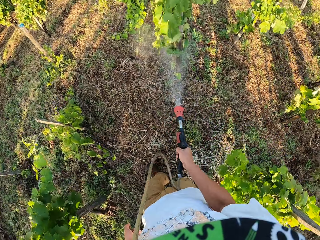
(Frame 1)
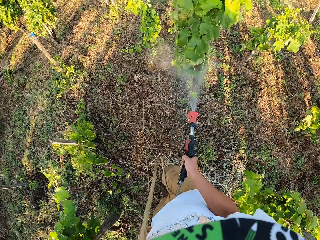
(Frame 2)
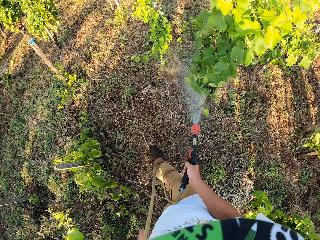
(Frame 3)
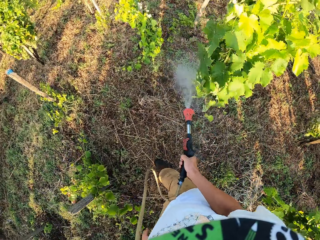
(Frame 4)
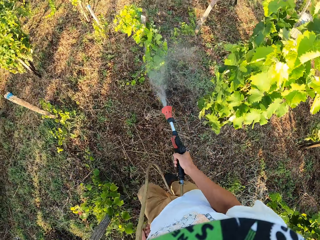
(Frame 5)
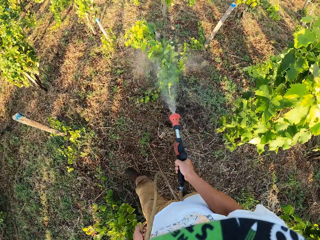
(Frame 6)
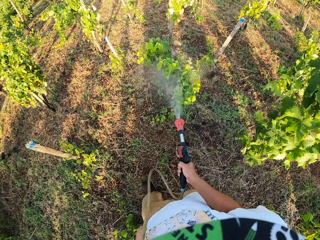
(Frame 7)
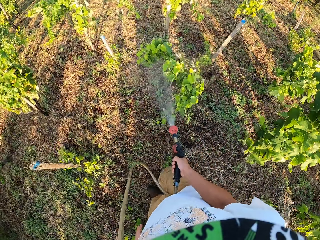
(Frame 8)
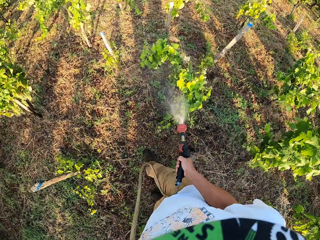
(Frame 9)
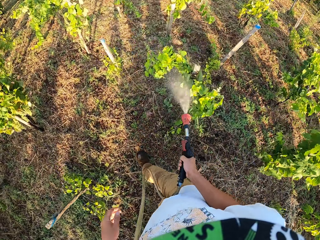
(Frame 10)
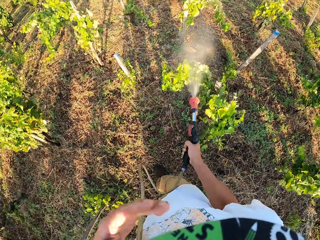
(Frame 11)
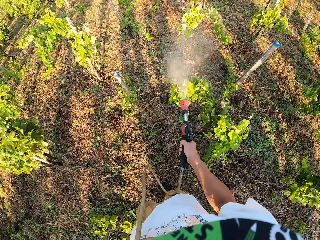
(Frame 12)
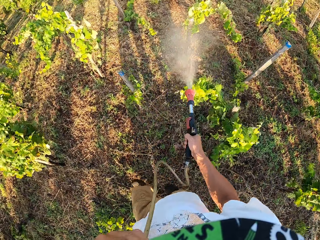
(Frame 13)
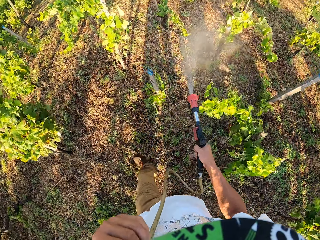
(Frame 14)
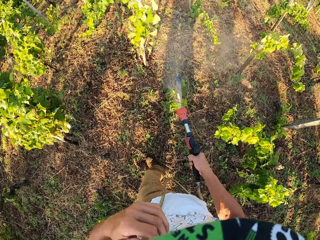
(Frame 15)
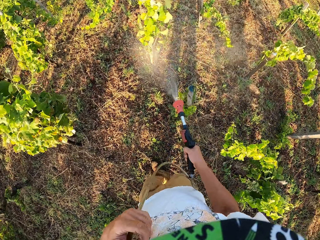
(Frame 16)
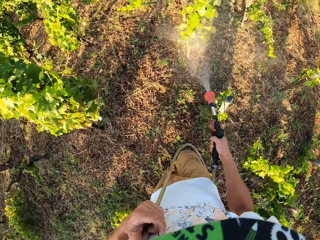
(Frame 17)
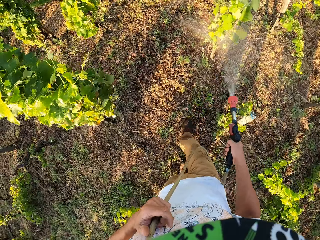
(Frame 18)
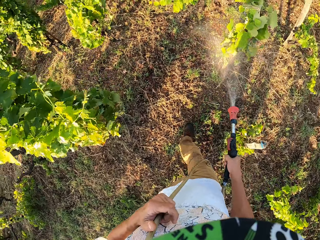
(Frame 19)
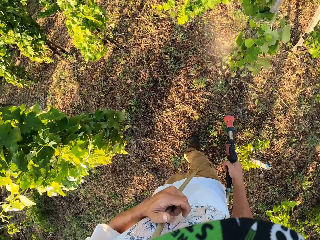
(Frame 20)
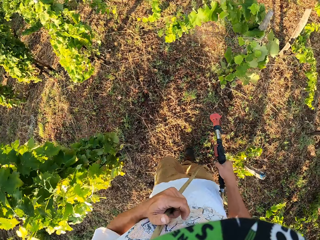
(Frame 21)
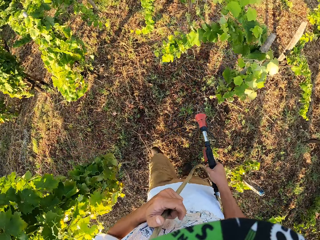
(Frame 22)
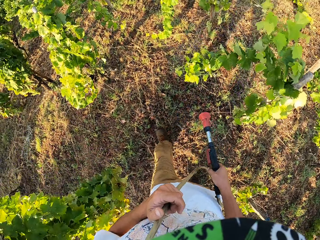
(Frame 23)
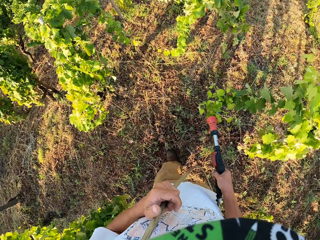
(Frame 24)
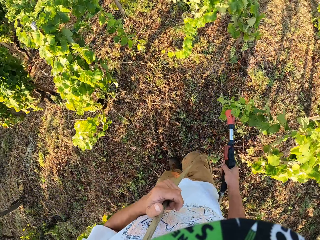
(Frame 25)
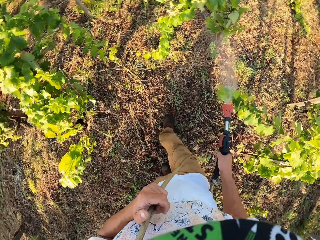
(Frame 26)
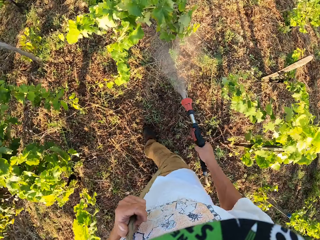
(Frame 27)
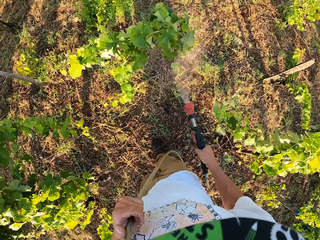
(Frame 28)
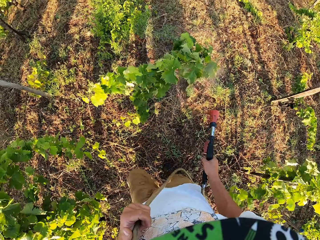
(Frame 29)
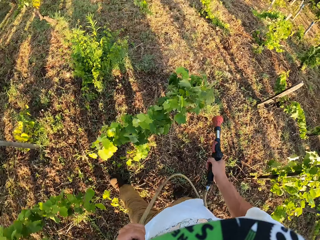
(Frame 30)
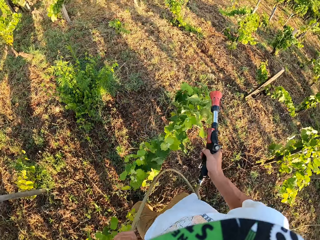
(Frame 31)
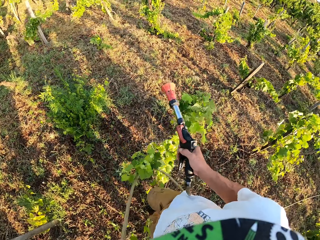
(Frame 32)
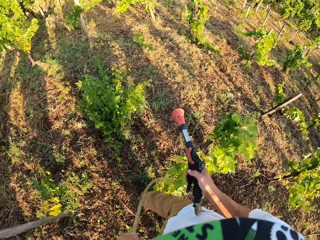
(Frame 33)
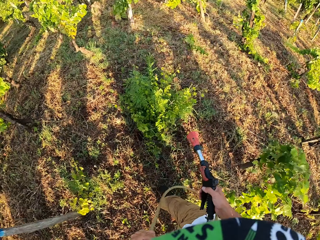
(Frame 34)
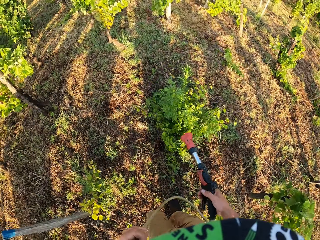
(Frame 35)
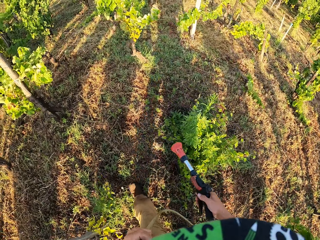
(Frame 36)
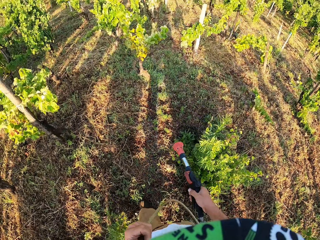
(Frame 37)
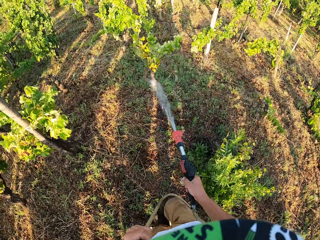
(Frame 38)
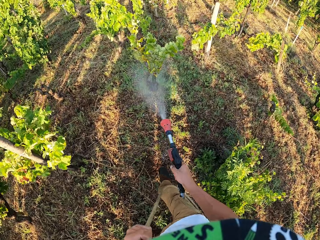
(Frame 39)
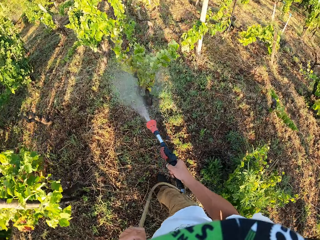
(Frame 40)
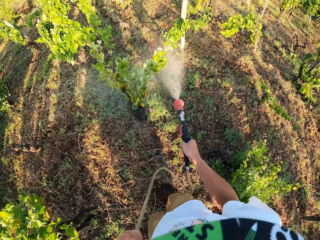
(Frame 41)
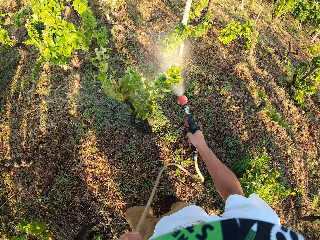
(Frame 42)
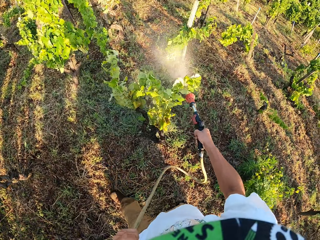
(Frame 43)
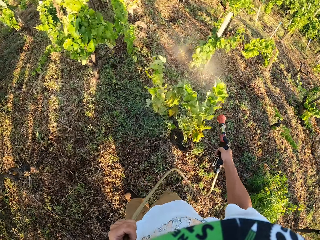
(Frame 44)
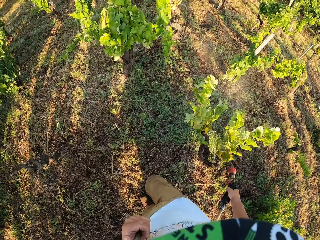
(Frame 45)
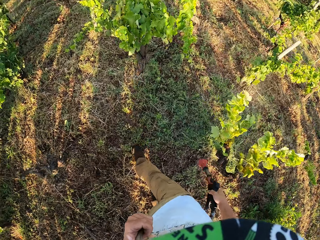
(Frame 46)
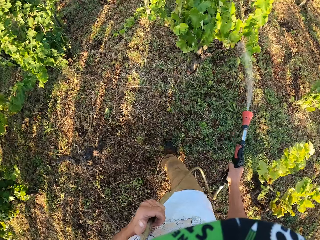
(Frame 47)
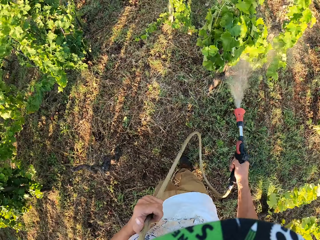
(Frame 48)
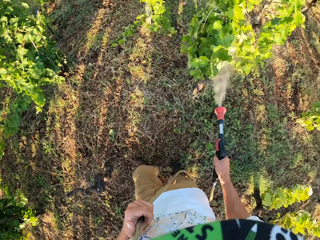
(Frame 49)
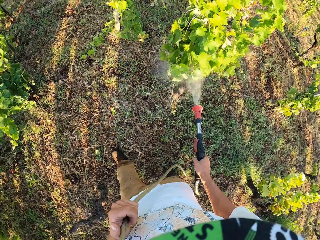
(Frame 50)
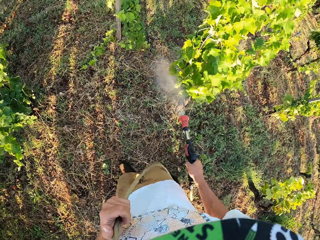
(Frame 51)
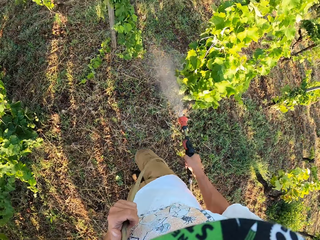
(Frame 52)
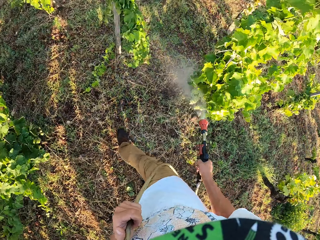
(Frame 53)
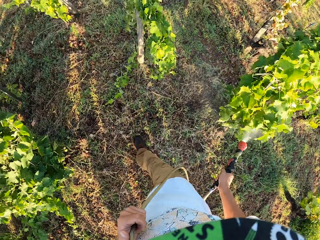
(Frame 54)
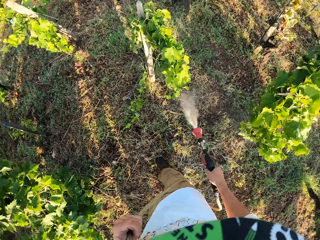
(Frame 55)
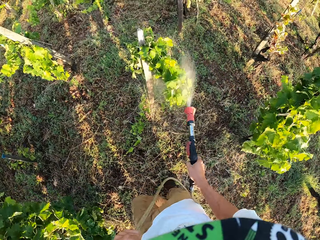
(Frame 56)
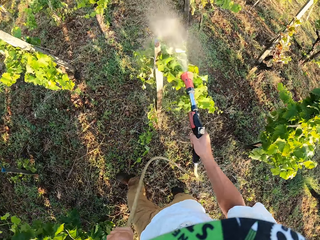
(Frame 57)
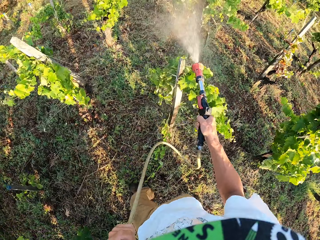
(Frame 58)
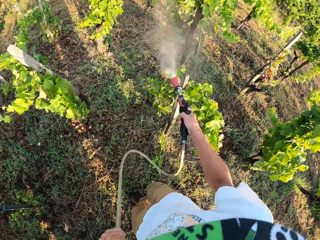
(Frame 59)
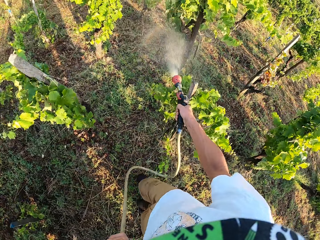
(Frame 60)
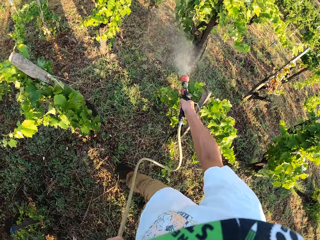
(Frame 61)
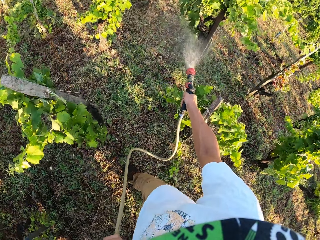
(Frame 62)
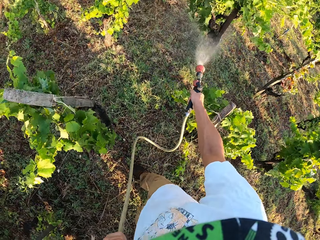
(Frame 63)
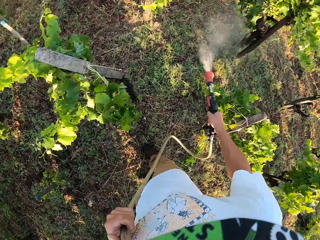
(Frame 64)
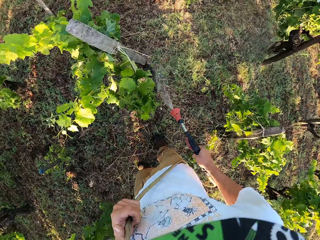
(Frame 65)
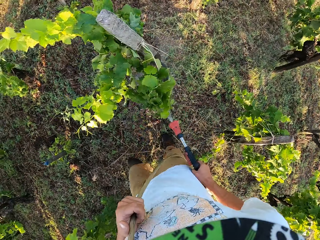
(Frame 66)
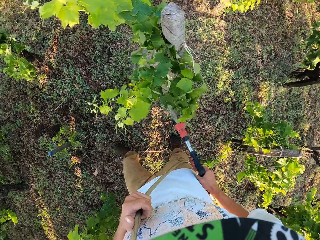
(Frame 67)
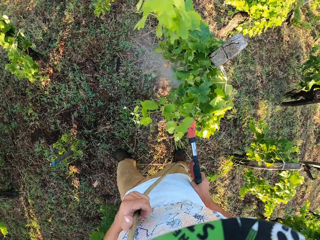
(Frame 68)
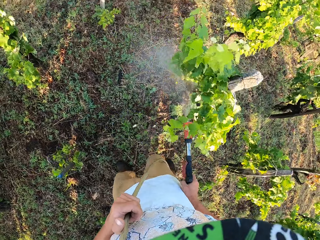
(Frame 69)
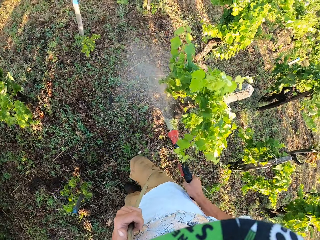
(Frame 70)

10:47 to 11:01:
The camera wearer touches his hose. He touches the hose with his left hand. He switches off the water spray gun. He walks around the garden. He switches on the water spray gun. He switches off the water spray gun. He walks around the garden. He switches on the water spray gun. He switches off the water spray gun. He switches on the water spray gun.

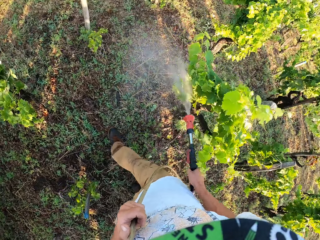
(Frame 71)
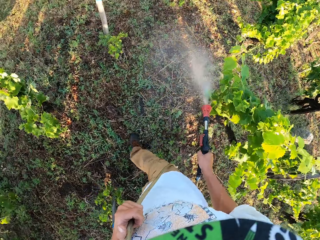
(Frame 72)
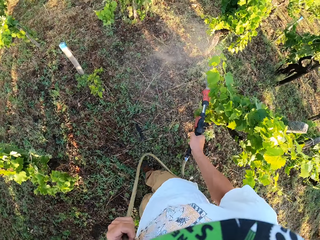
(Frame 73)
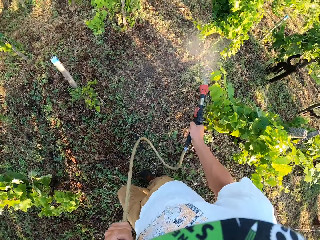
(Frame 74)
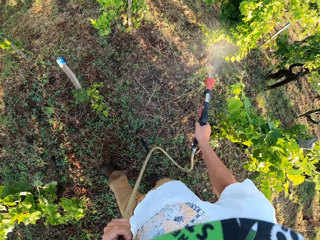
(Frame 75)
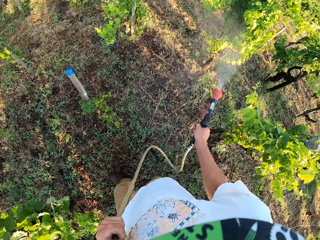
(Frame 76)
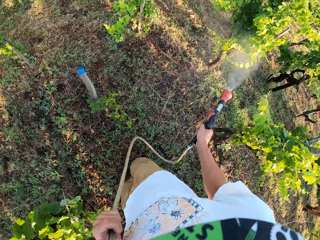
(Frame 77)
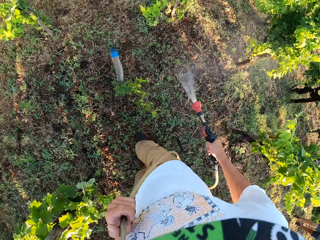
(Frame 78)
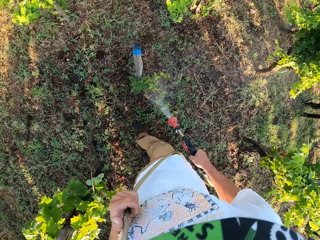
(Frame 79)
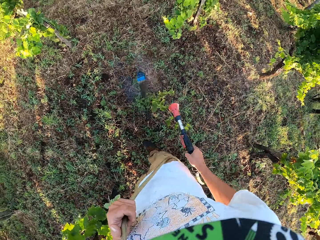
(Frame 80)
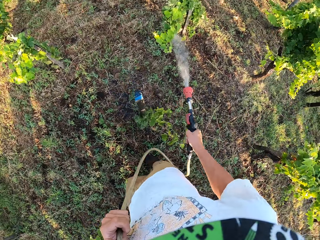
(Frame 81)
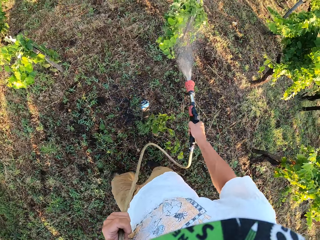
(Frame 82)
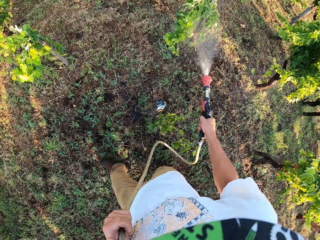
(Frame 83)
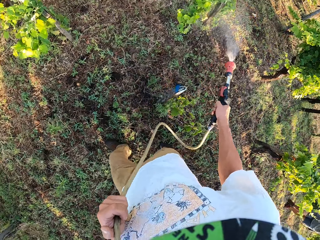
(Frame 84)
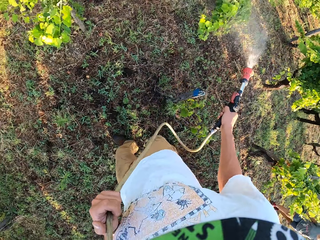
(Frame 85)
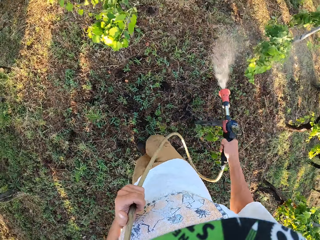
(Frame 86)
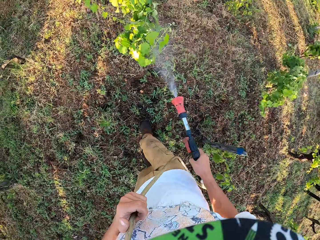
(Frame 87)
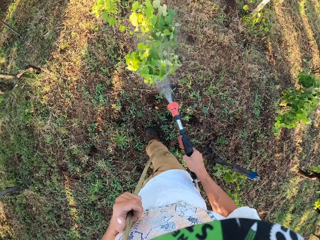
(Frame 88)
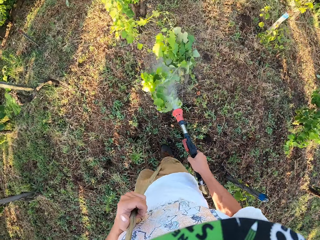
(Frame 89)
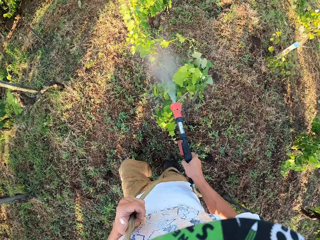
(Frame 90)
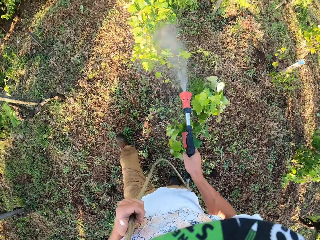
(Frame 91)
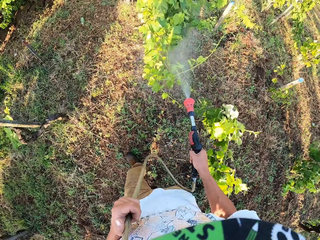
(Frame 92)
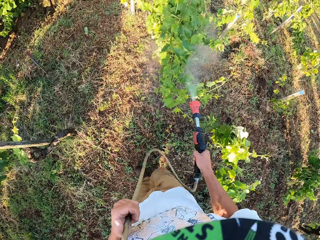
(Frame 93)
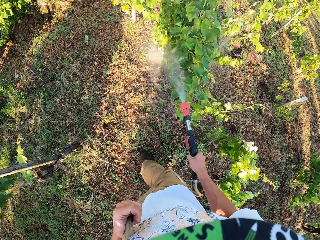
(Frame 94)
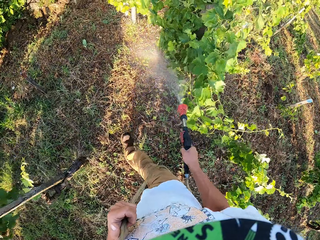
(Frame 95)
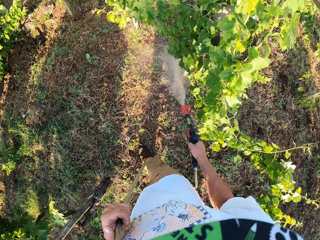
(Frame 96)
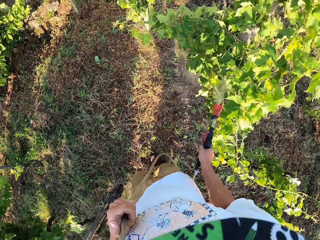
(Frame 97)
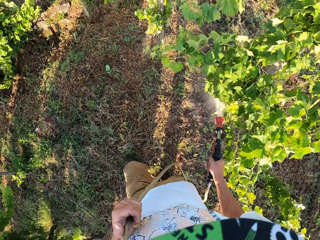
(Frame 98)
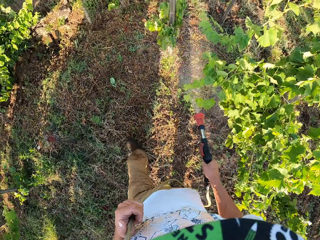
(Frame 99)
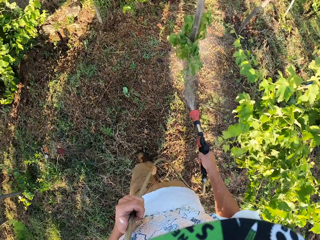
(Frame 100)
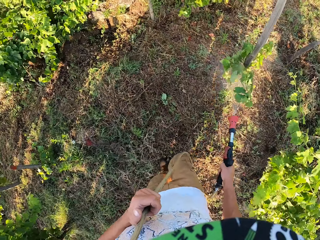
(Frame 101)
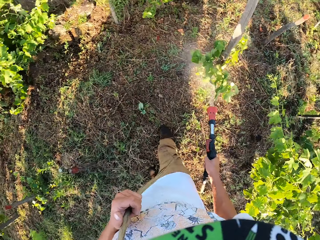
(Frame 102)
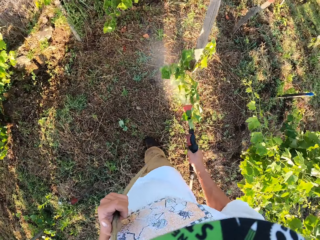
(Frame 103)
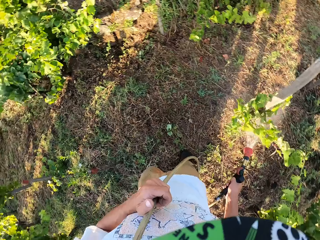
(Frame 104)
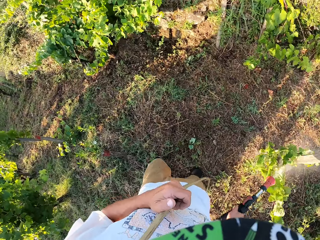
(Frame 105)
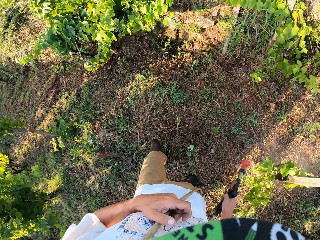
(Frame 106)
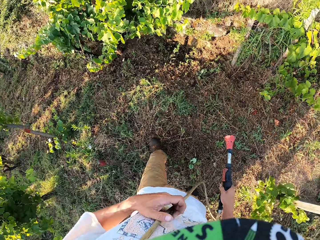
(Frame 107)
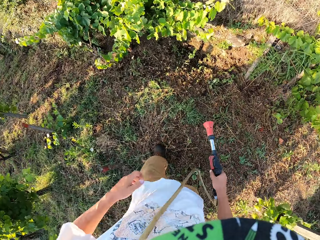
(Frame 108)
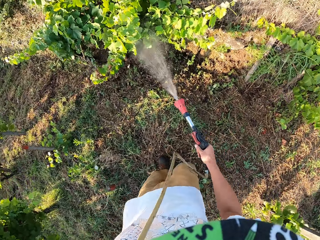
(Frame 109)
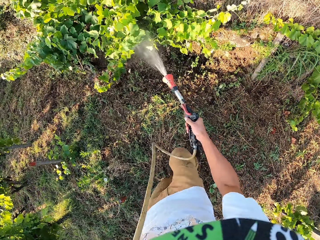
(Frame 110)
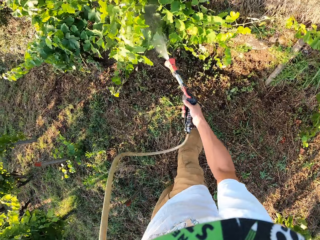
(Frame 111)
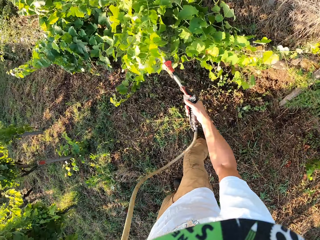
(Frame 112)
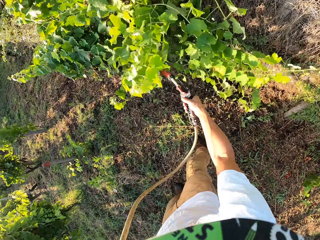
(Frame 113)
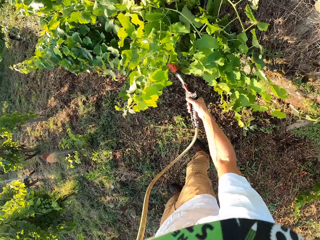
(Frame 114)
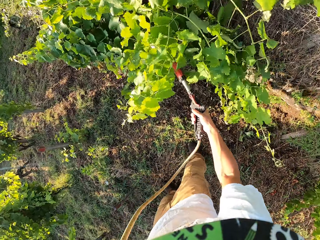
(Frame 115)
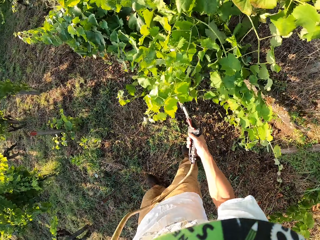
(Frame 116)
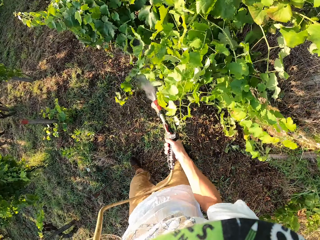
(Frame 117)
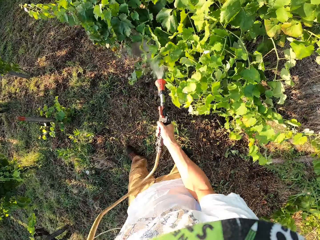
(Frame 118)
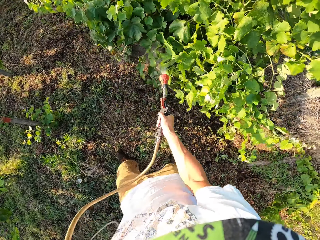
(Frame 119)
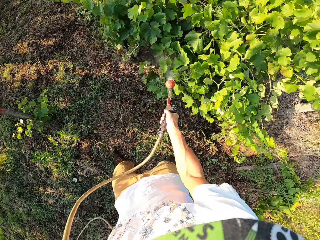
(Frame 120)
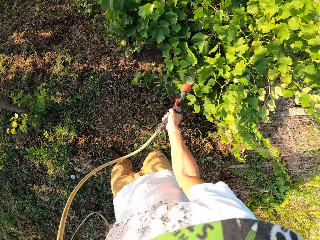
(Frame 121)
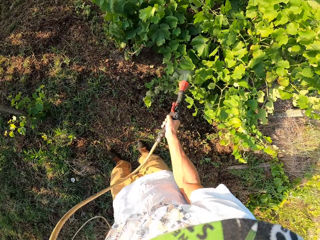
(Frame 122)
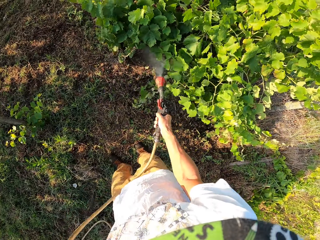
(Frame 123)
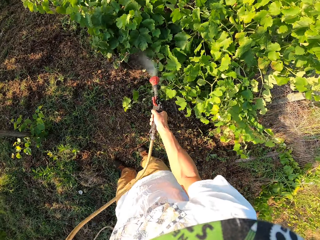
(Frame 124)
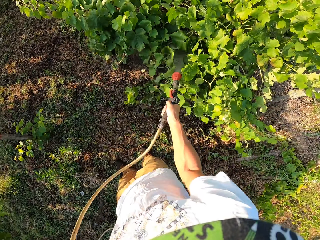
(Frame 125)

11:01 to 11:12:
The camera wearer switches off the water spray gun. He switches on the water spray gun. He removes his left hand from the hose.
